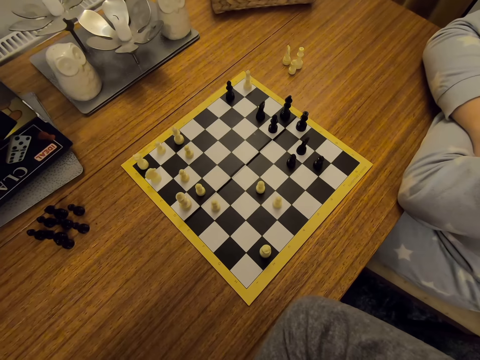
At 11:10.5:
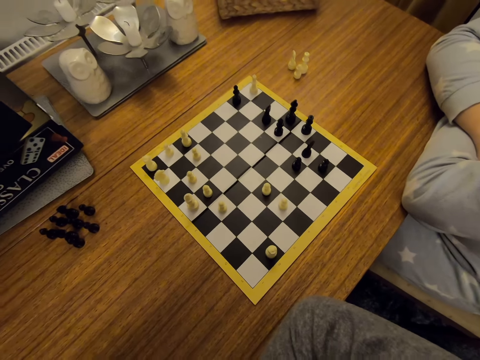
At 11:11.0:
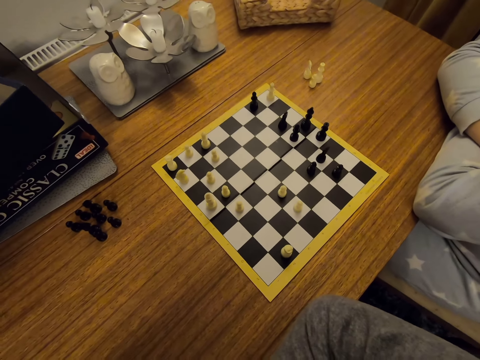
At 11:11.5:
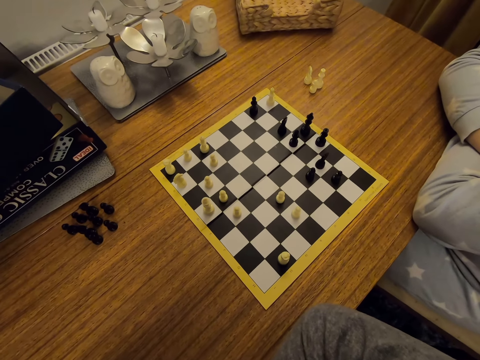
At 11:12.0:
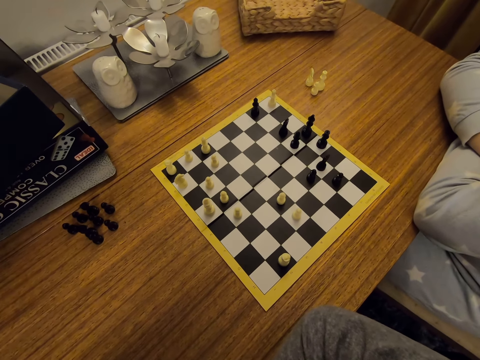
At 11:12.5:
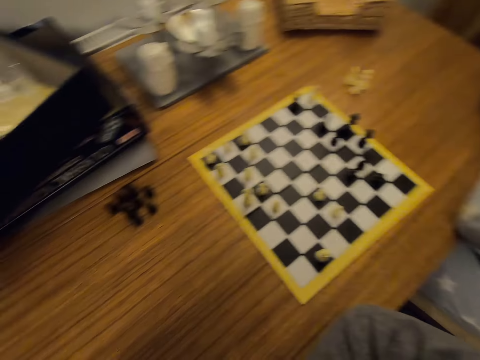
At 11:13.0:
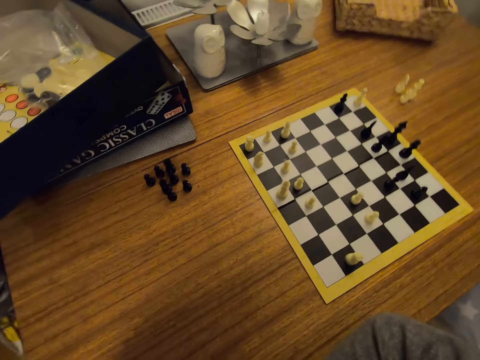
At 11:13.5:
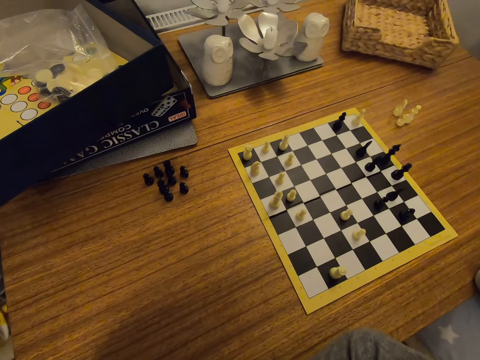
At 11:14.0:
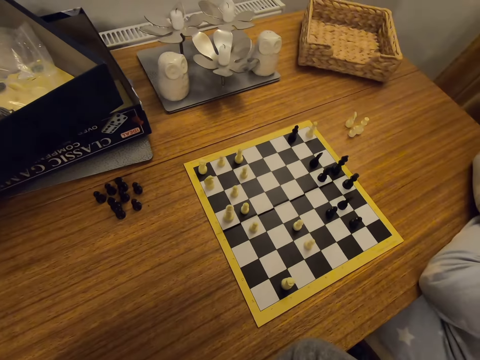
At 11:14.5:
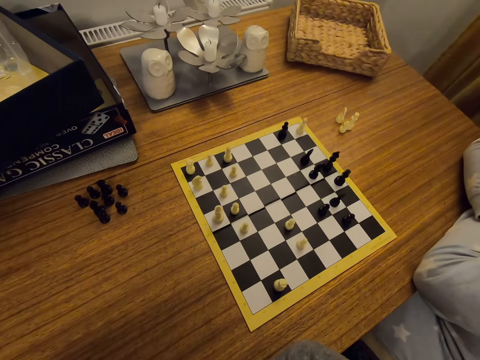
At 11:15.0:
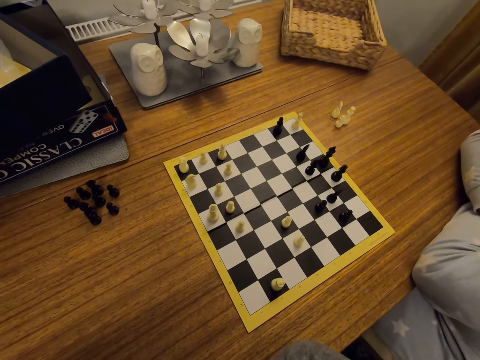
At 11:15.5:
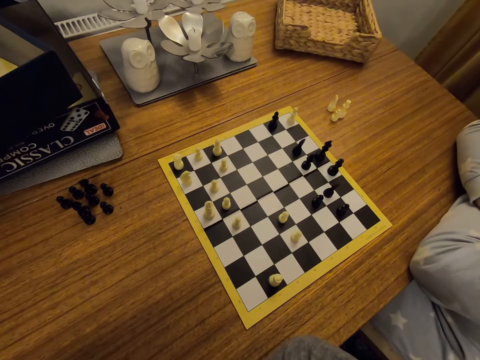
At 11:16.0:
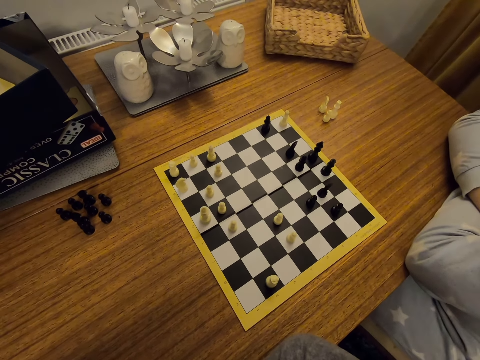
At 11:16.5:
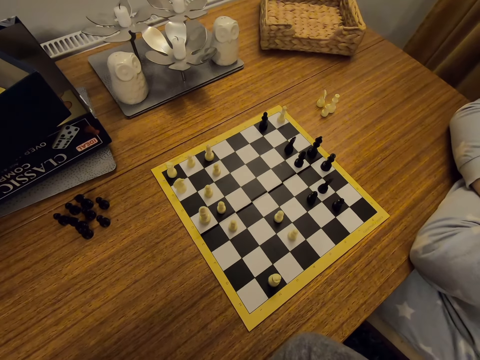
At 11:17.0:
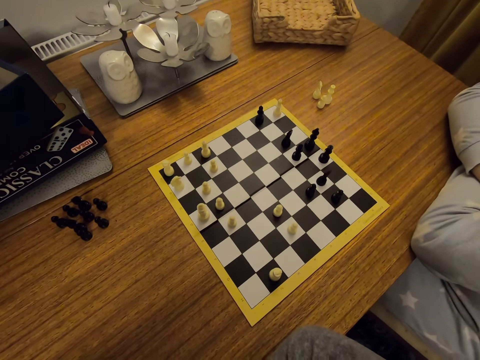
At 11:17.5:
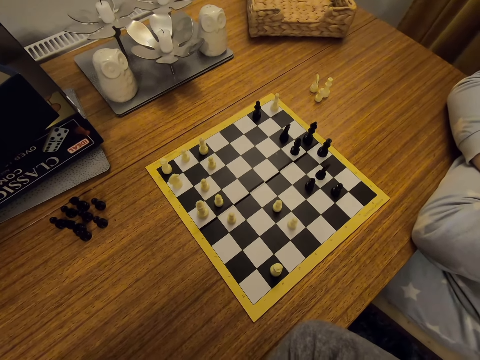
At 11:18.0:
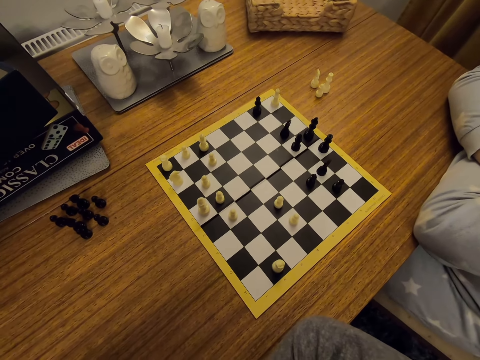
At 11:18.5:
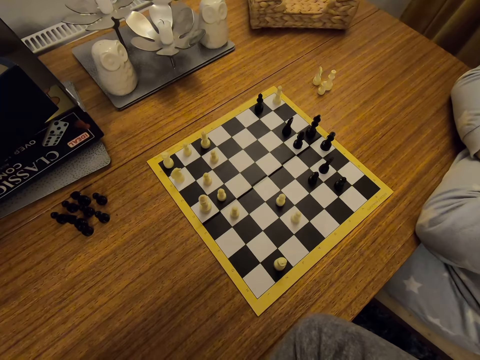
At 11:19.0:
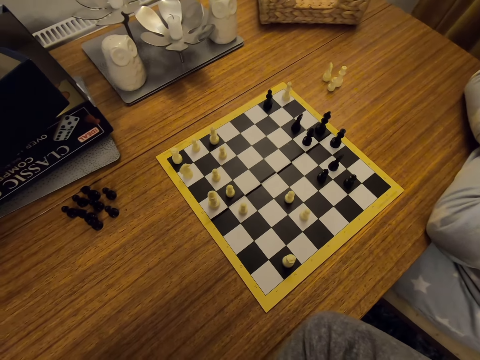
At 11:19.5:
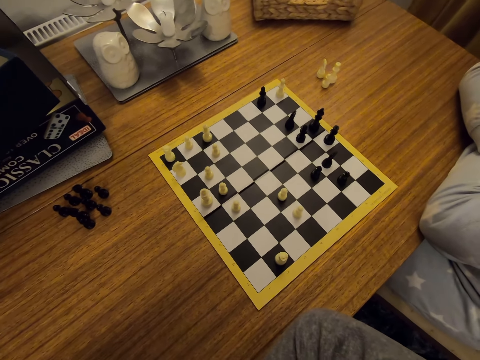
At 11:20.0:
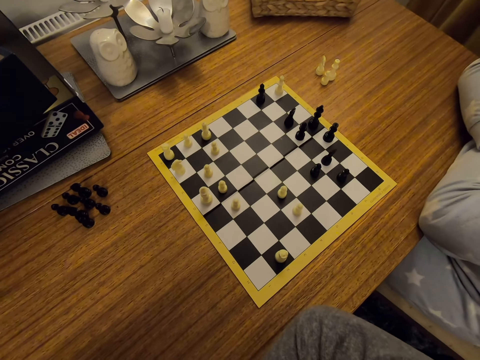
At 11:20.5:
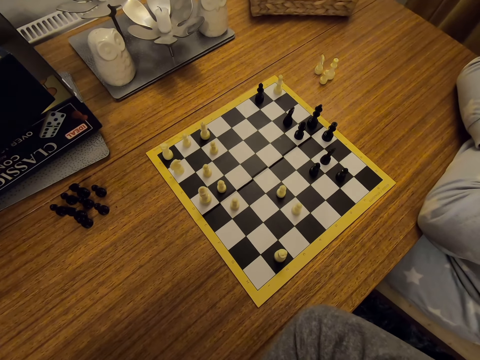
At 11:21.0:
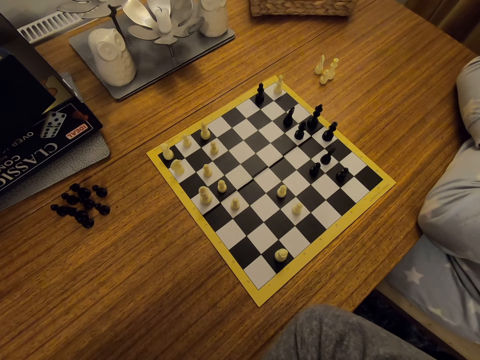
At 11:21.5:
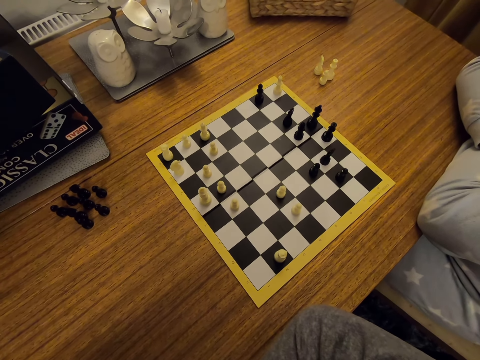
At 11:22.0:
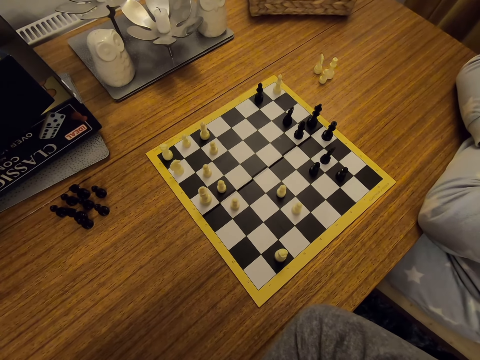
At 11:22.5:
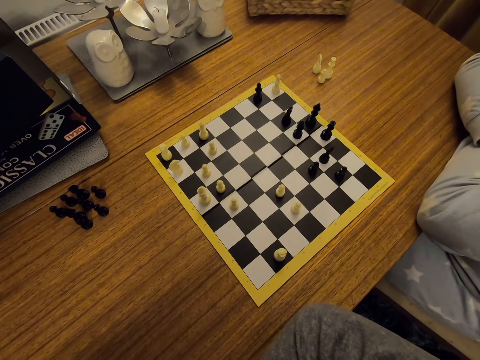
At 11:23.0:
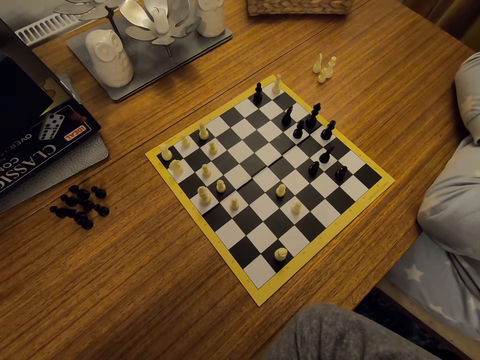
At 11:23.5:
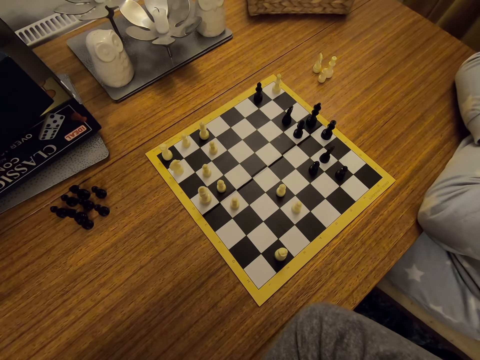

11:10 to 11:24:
The camera wearer looks around.

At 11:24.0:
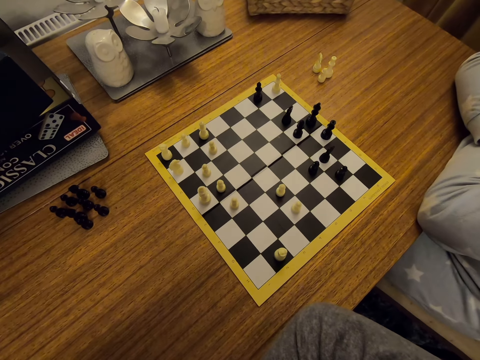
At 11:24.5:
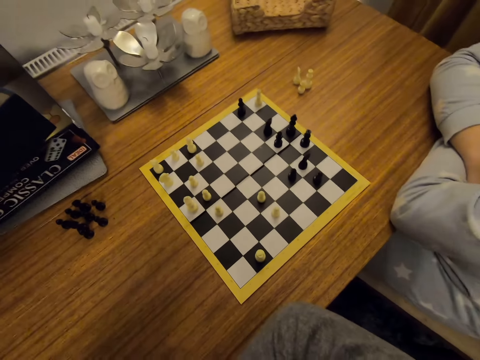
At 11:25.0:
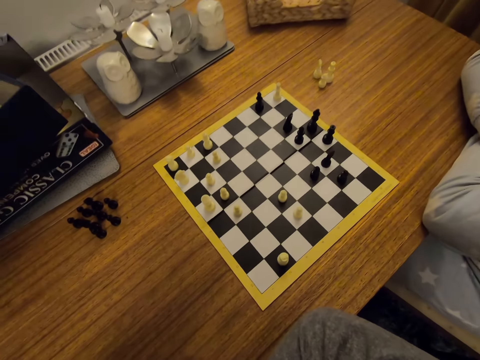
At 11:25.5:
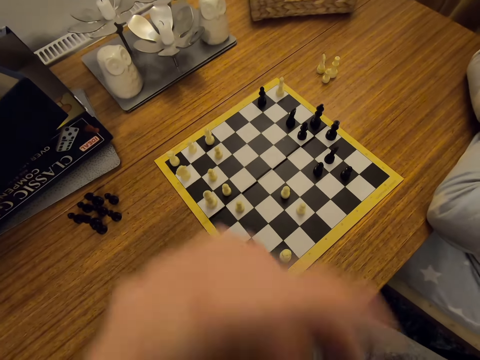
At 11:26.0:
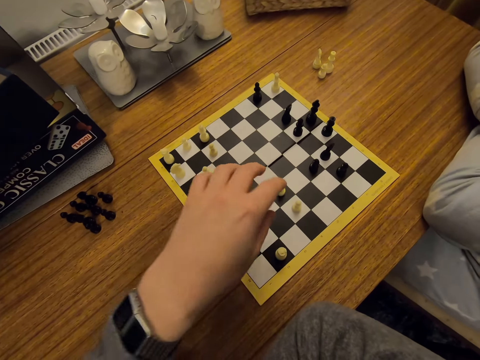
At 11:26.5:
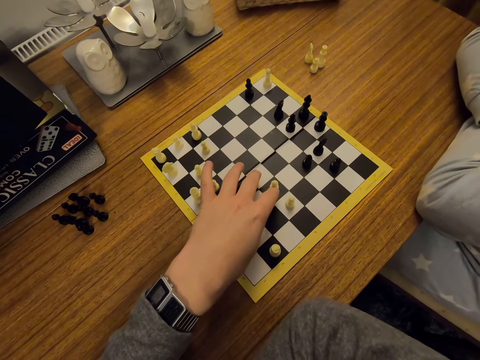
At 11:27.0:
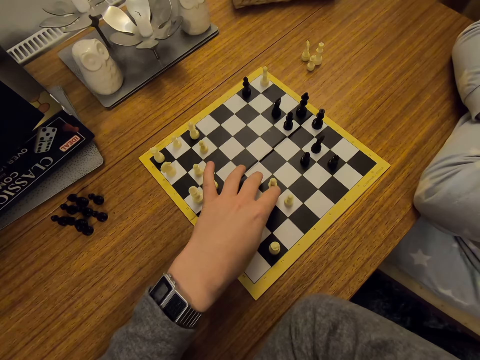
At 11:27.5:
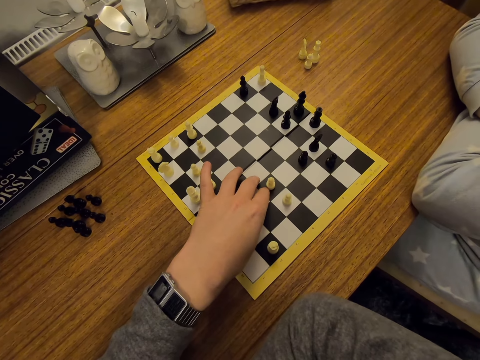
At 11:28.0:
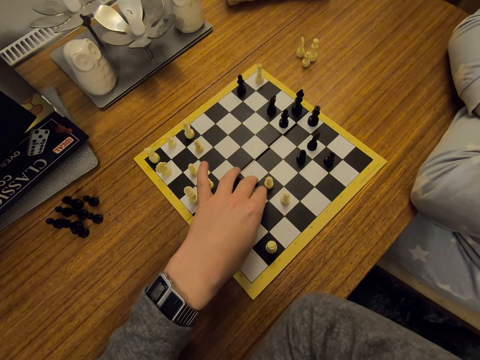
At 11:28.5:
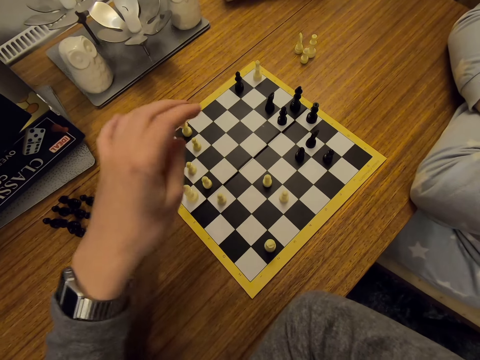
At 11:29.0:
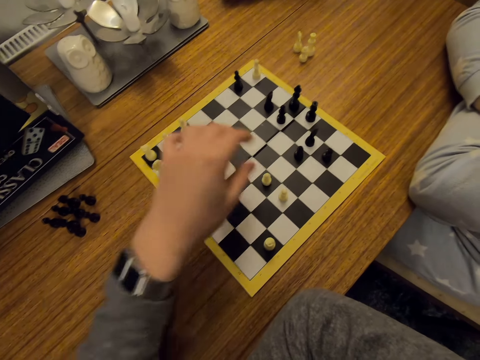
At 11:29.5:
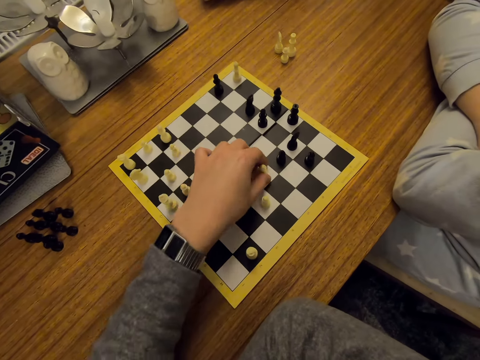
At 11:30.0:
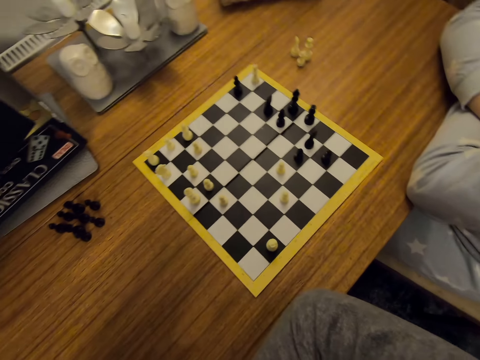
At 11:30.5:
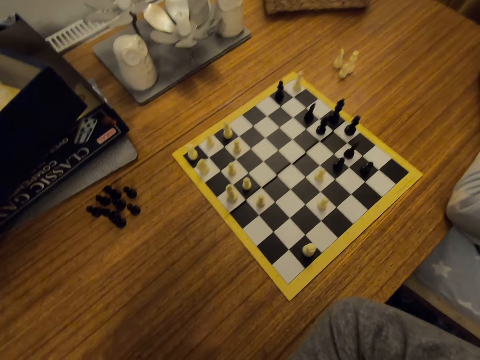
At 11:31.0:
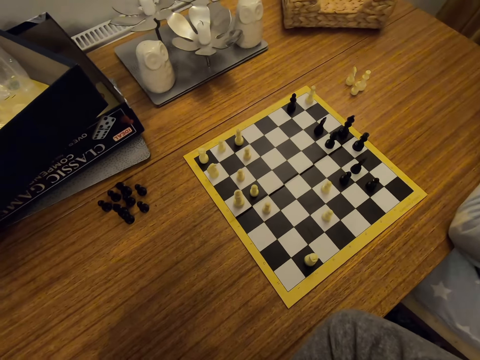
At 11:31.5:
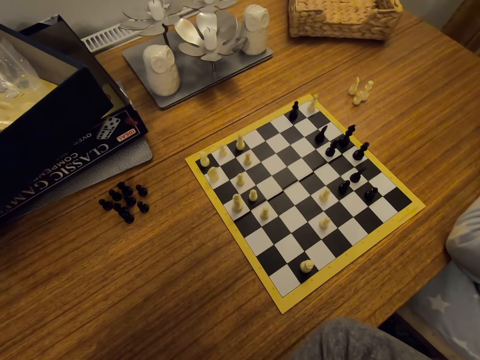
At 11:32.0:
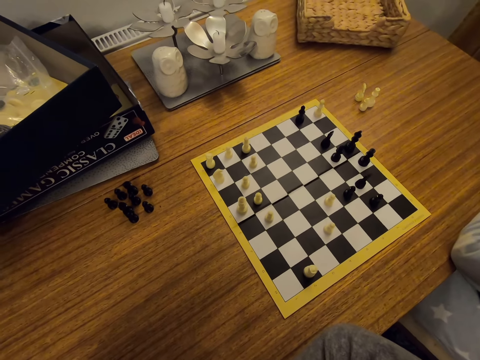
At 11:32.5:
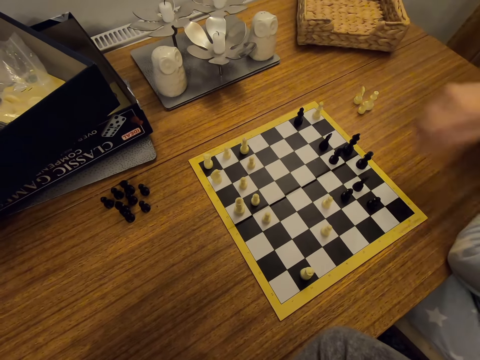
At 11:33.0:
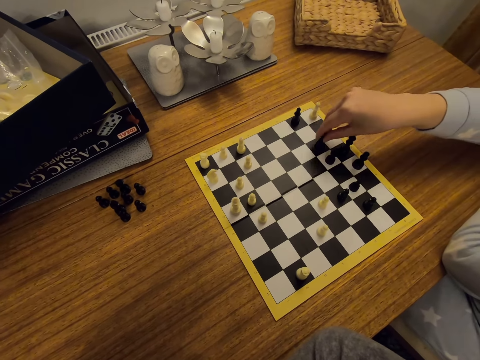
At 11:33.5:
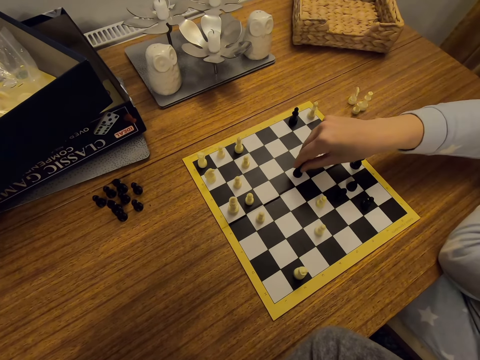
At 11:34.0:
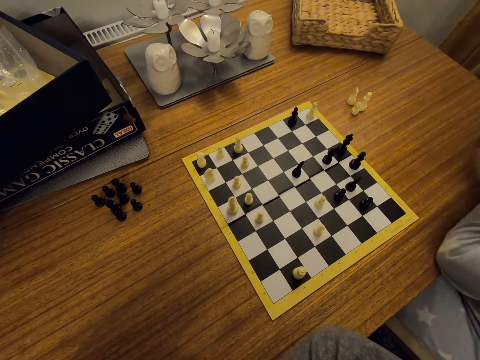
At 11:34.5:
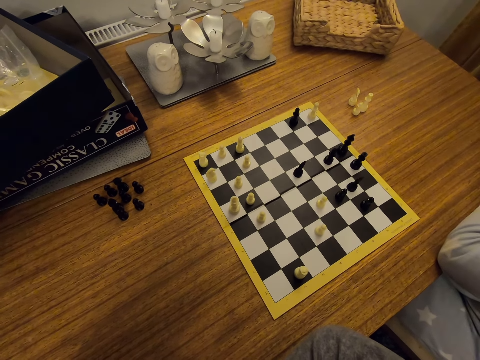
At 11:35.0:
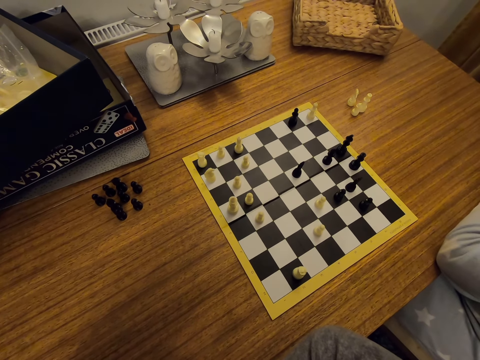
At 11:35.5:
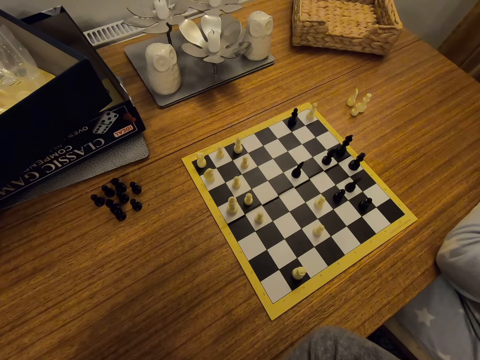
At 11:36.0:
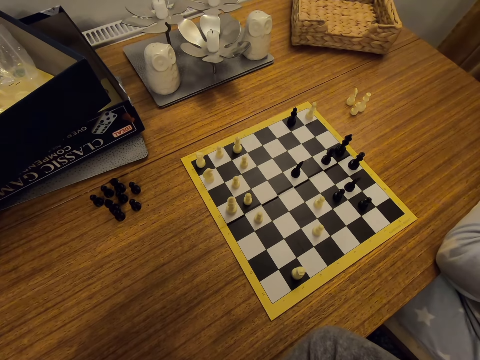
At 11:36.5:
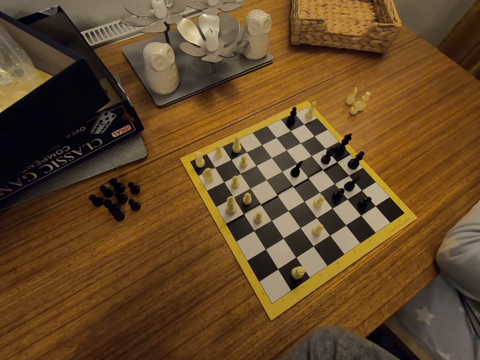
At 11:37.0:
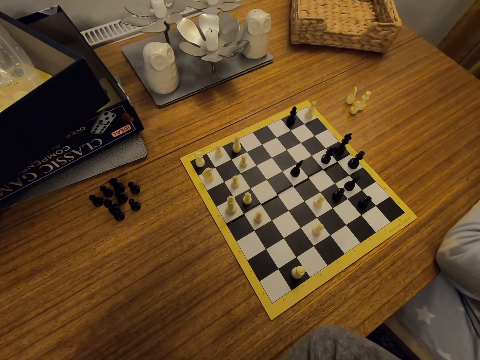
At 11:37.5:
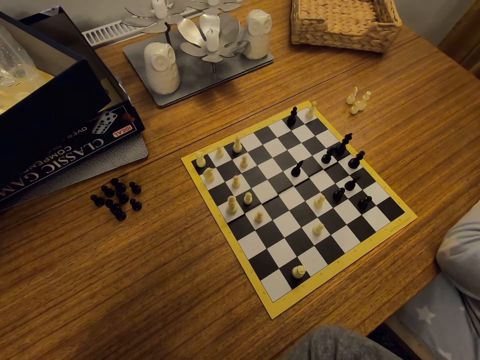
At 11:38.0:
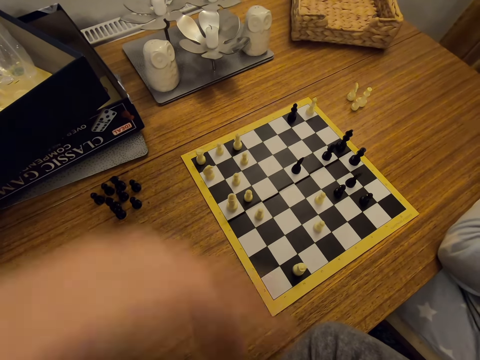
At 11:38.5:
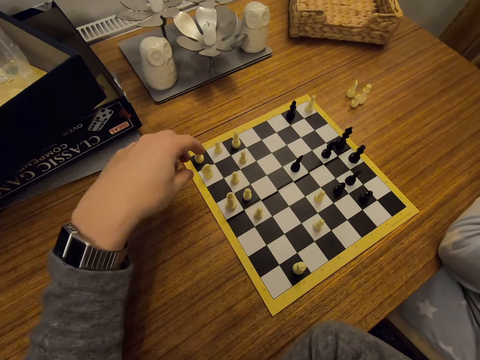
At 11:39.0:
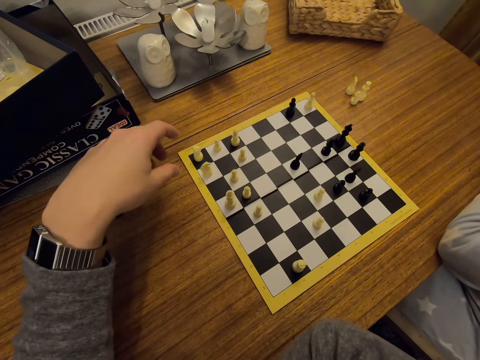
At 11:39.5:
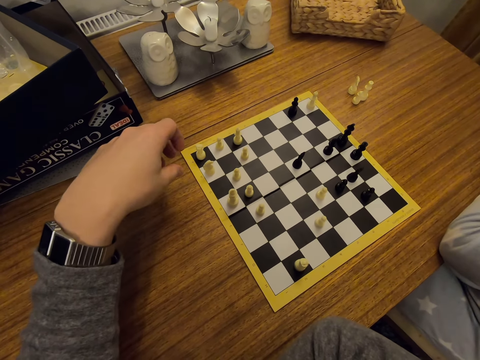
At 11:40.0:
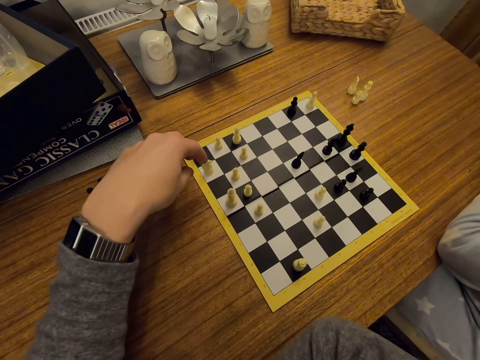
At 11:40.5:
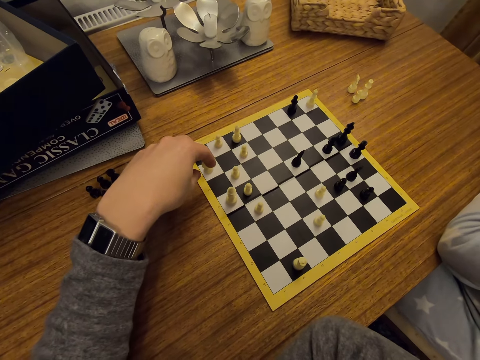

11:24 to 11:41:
The camera wearer moves a chess piece on the board. They play chess. They fold hands. A person moves a chess piece on the board. The person plays chess. The person folds hands. The camera wearer moves a hand on the chess board.
